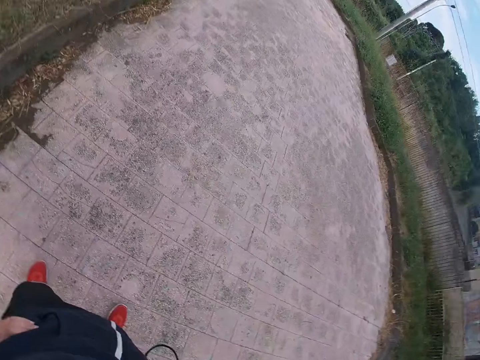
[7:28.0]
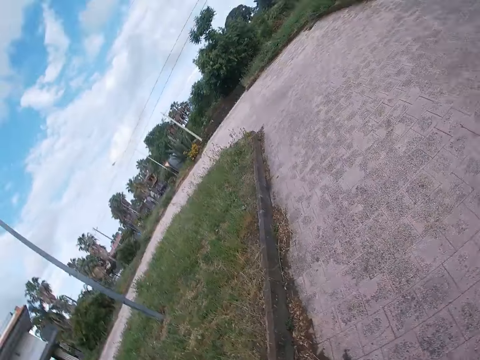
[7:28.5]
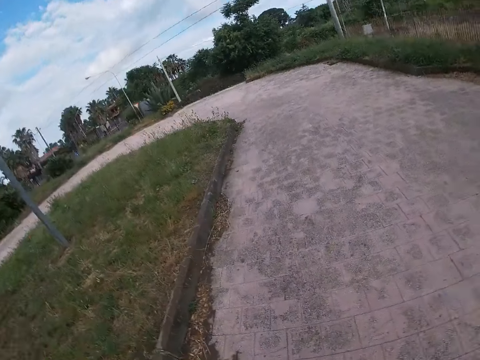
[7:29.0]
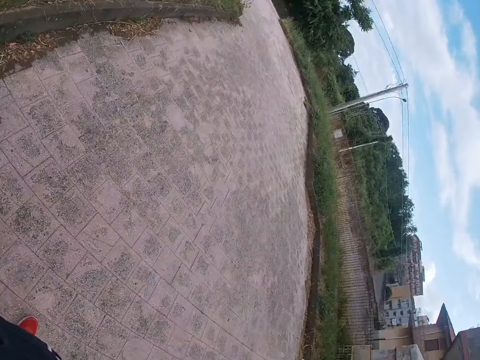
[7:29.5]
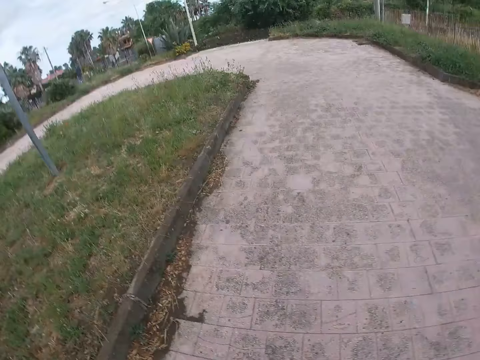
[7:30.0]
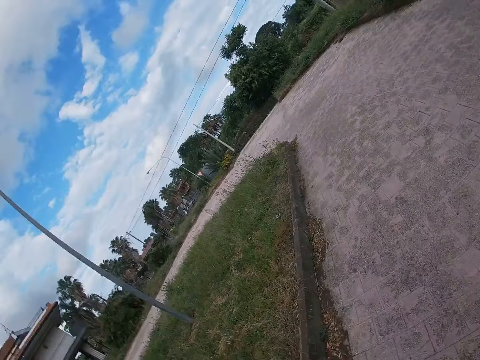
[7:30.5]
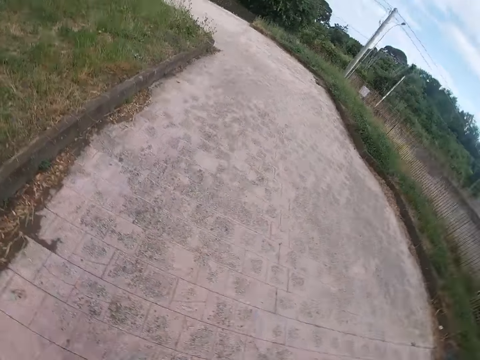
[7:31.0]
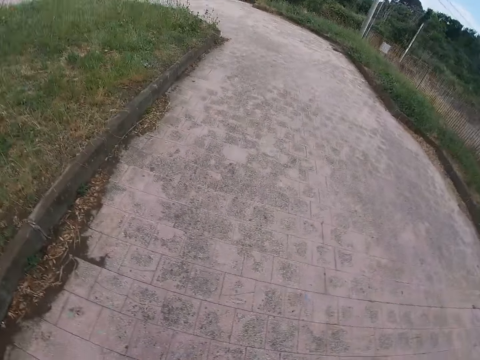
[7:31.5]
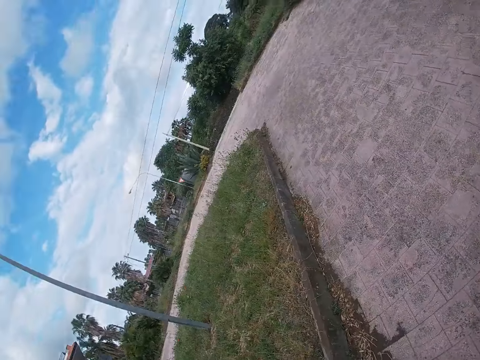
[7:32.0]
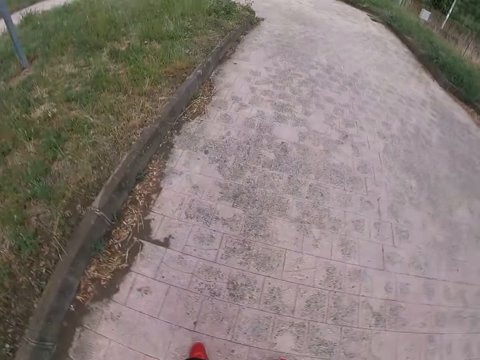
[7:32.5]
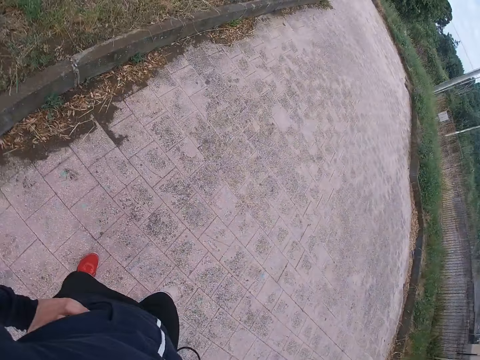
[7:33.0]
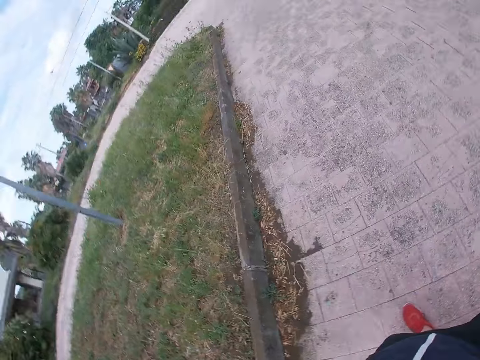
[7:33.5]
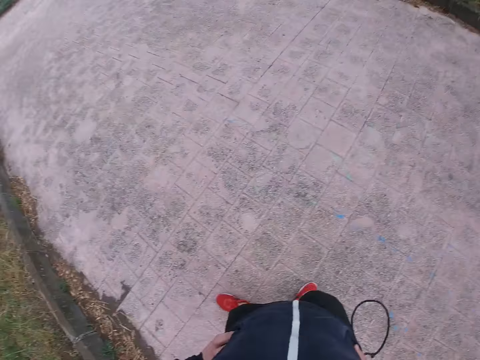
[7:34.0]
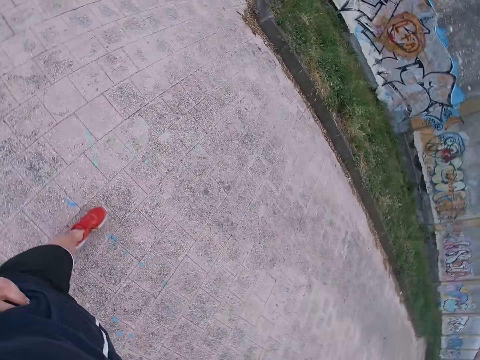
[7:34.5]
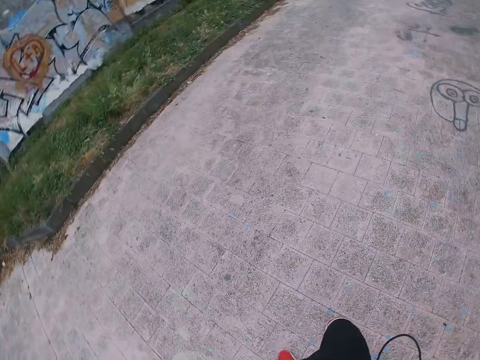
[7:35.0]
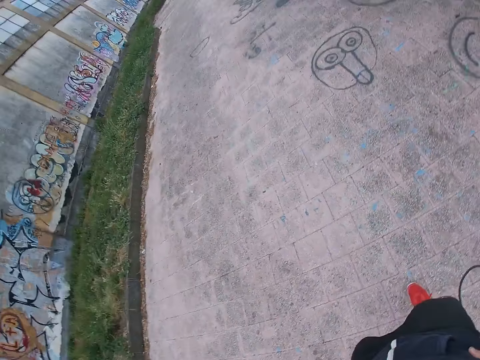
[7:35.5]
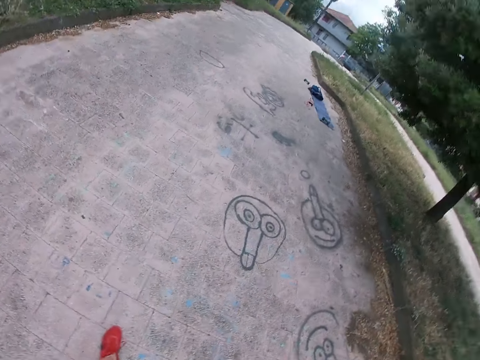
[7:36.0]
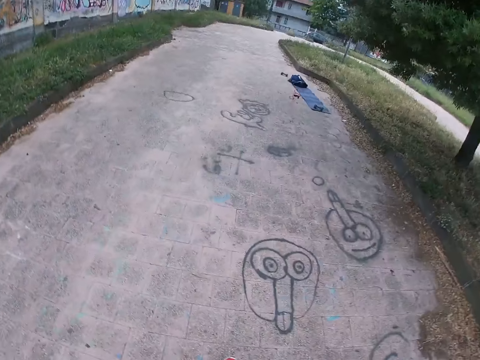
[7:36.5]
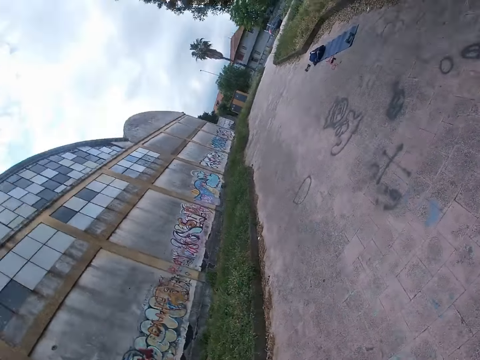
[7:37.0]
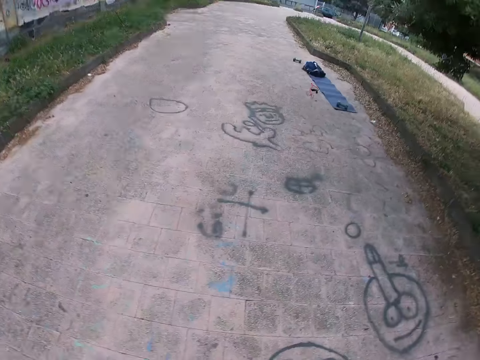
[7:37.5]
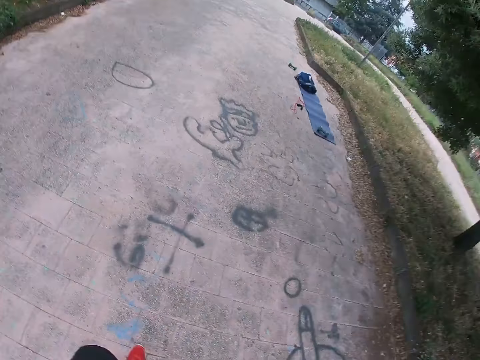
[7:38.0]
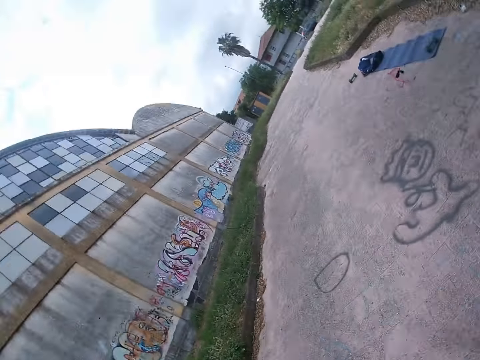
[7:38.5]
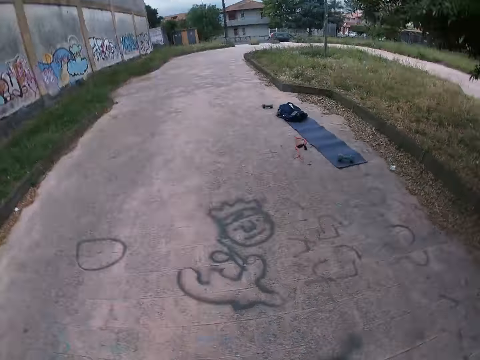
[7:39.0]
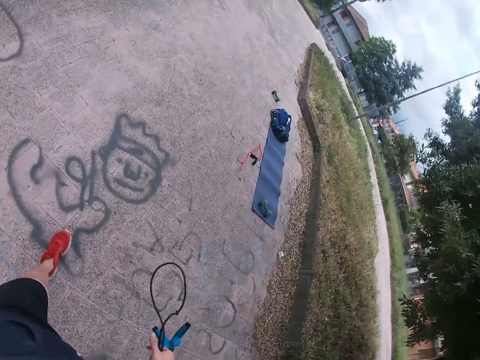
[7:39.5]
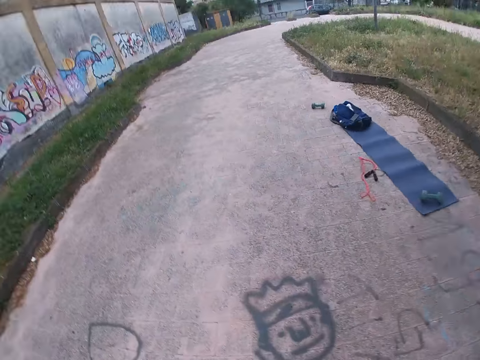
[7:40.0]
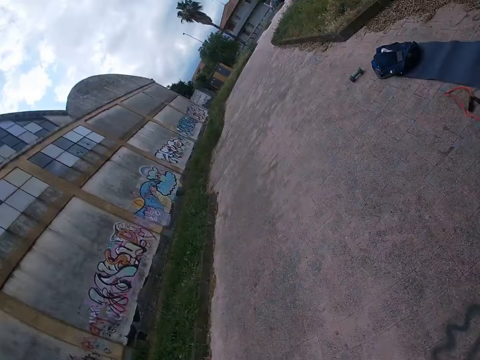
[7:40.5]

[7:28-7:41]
The camera wearer looks sideways. They walk on the pavement. They turn back. They walk towards the bag.

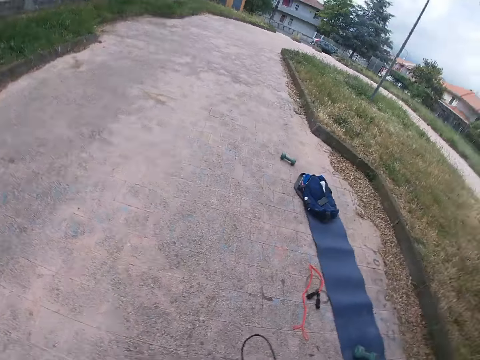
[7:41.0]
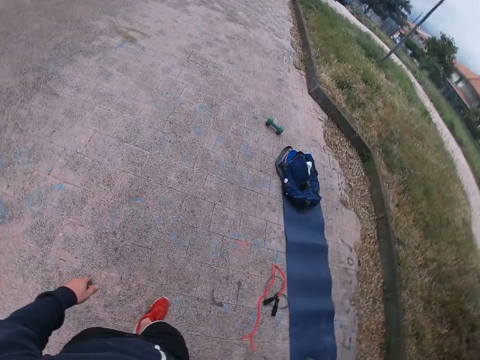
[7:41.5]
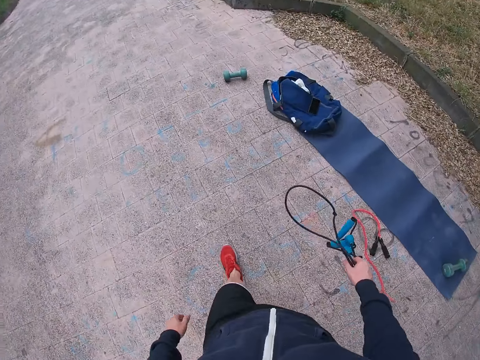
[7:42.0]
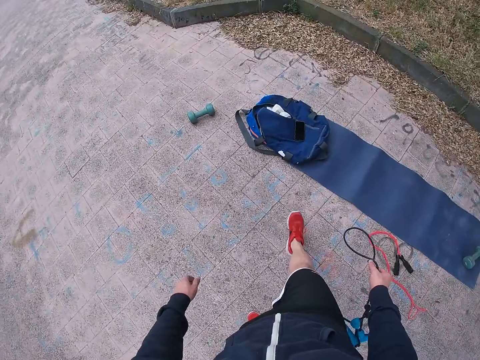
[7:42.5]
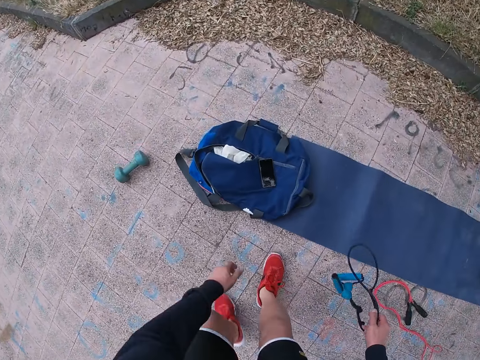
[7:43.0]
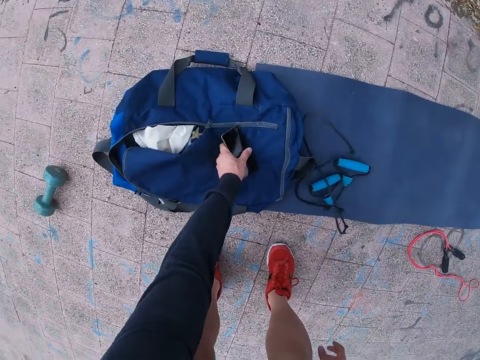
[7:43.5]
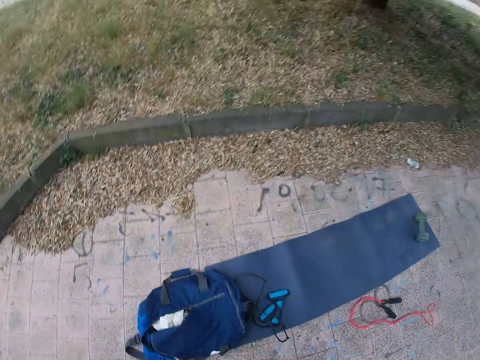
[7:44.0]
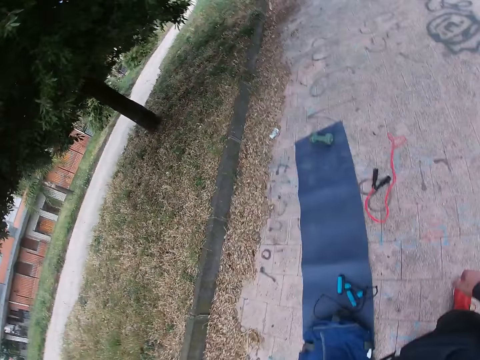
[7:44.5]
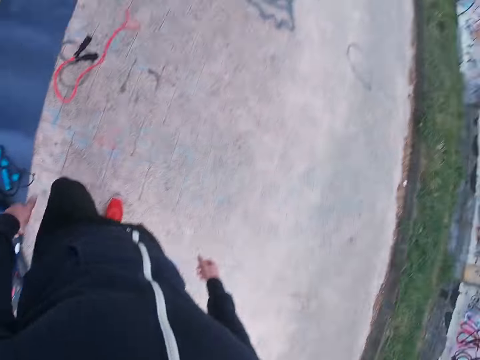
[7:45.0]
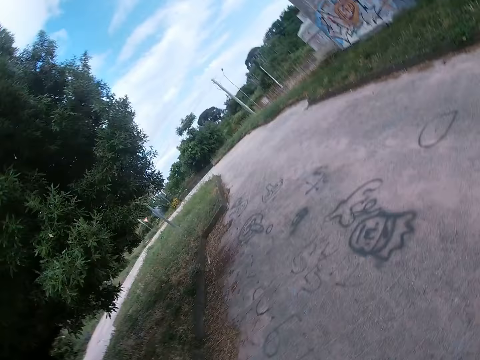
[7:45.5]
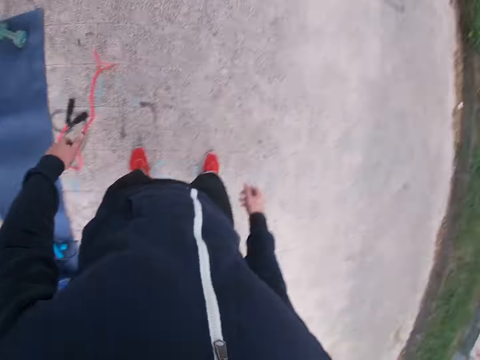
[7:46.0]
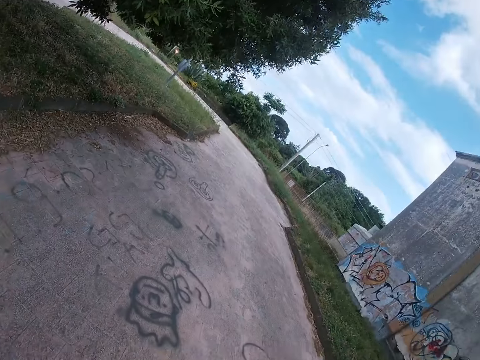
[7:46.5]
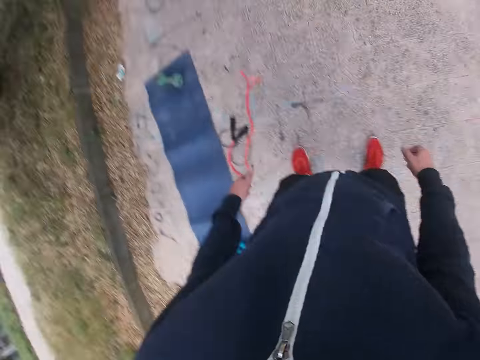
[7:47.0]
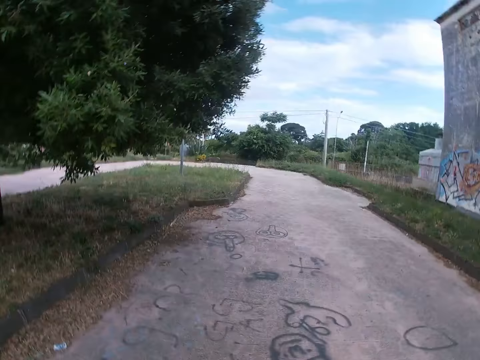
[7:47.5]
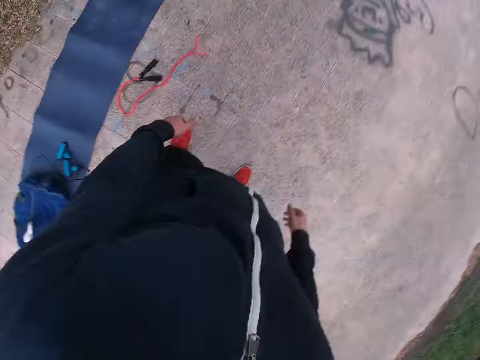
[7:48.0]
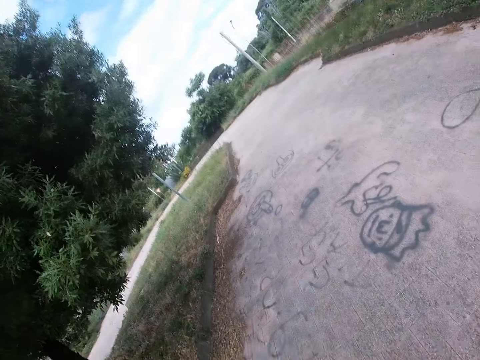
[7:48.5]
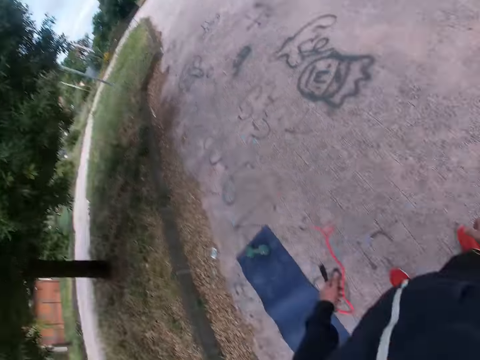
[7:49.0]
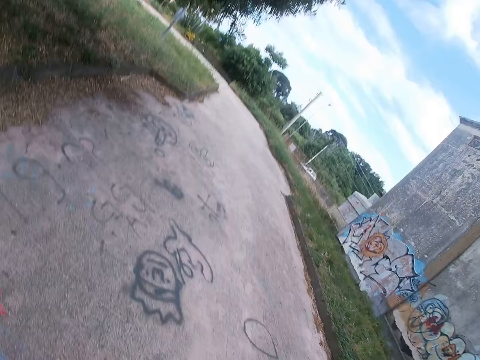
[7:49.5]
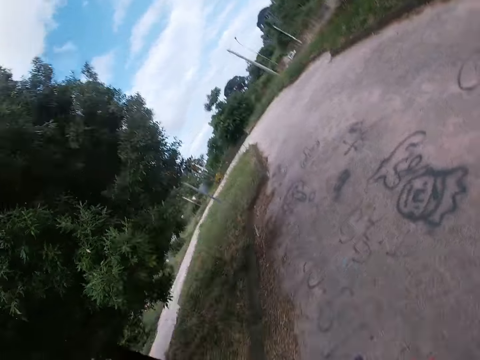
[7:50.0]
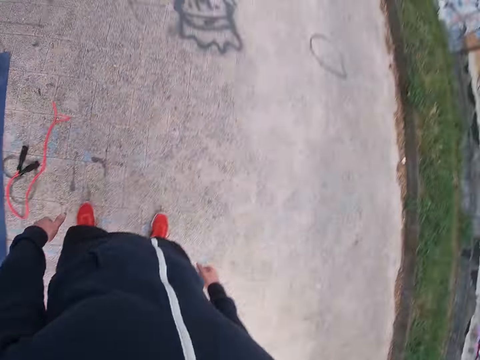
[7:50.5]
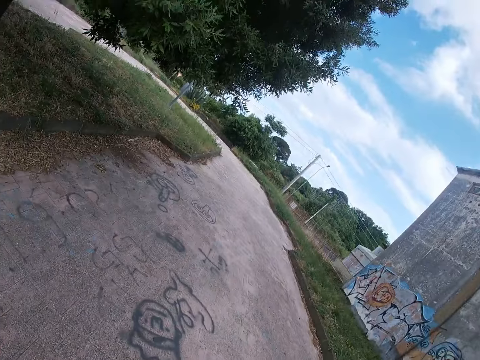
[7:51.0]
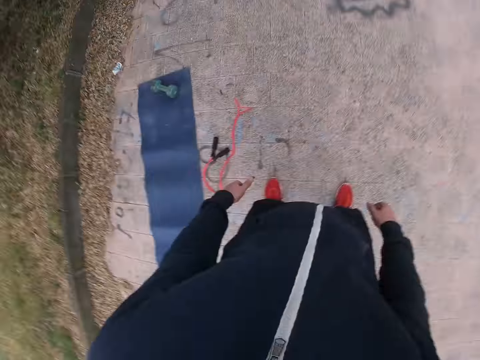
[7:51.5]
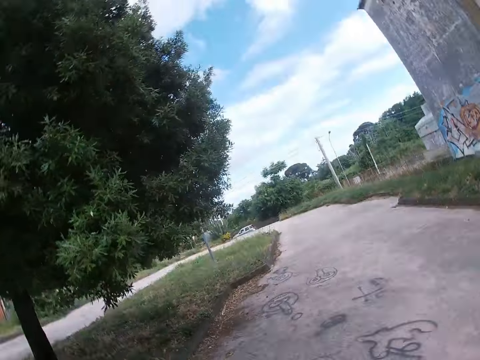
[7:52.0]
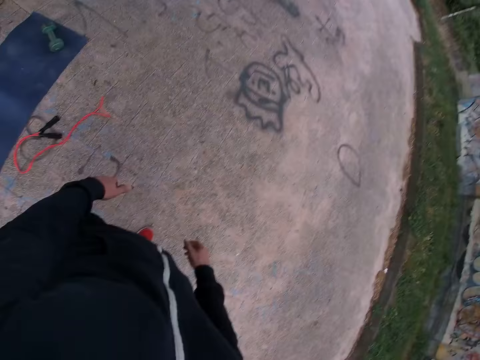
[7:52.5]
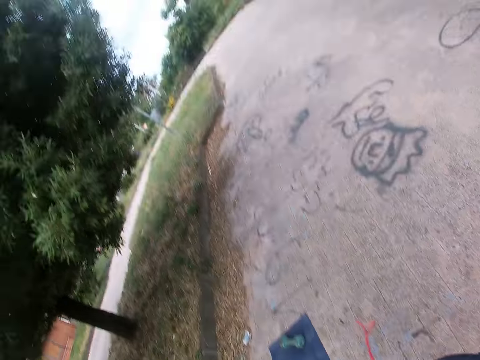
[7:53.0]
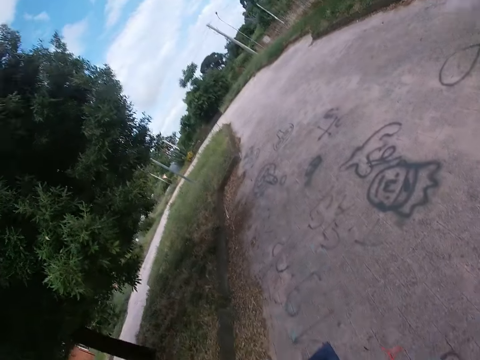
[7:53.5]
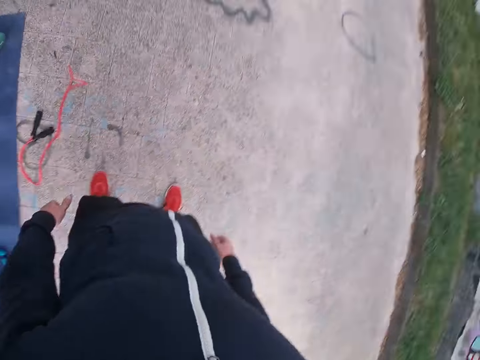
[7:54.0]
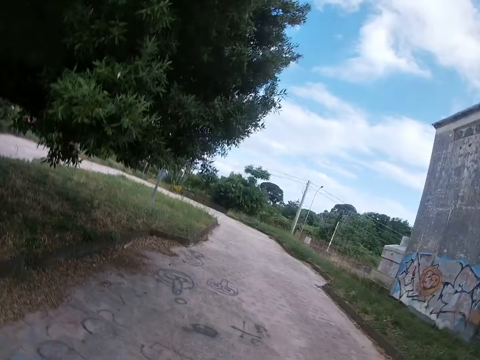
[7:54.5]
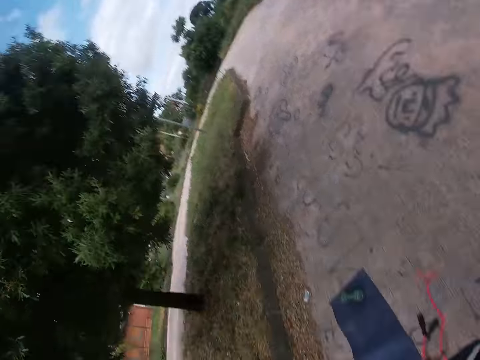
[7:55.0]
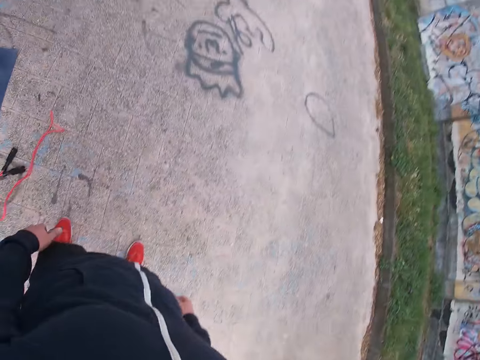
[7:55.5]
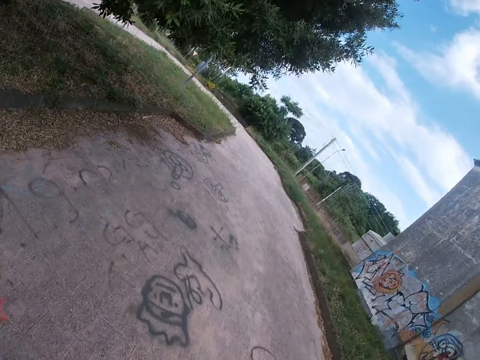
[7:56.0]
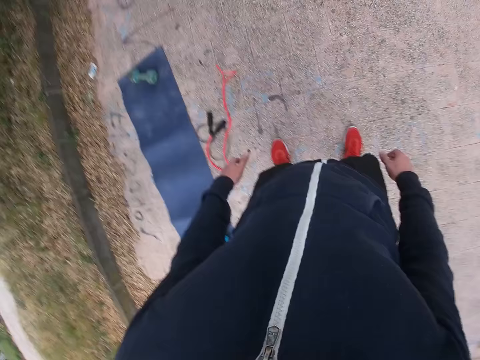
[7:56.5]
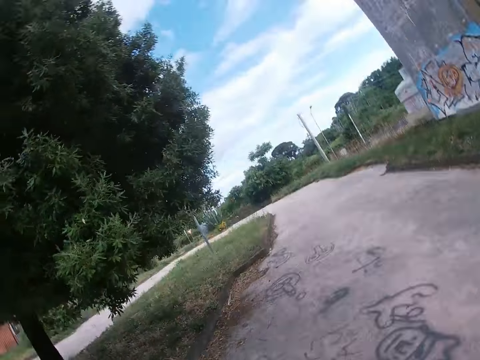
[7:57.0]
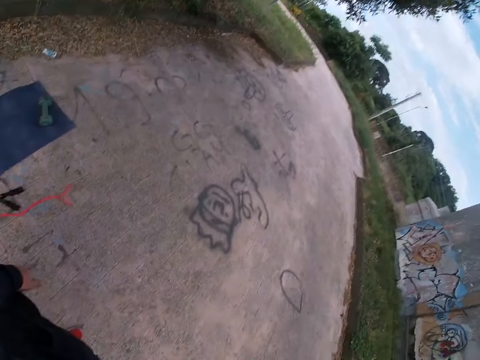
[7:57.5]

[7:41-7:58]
The camera wearer bends. He drops the rope on the mat. He picks up the phone. He stands. He walks on the pavement. He swings his head. He moves the camera around.
